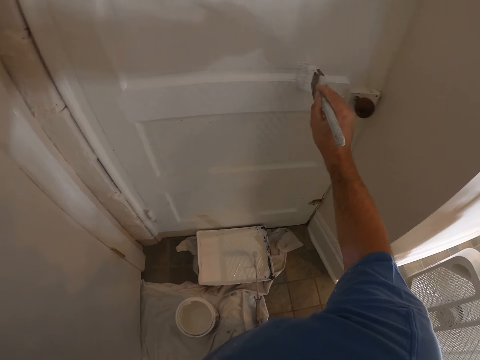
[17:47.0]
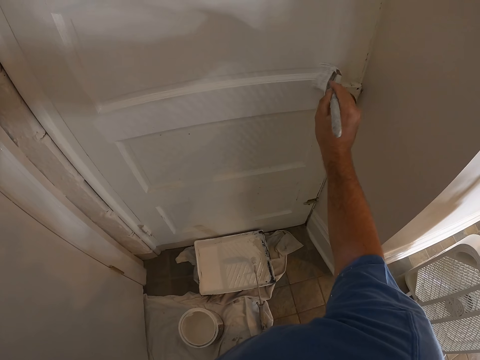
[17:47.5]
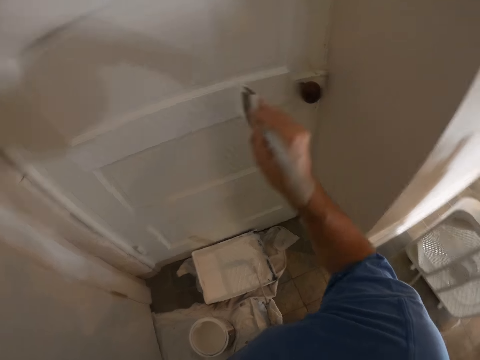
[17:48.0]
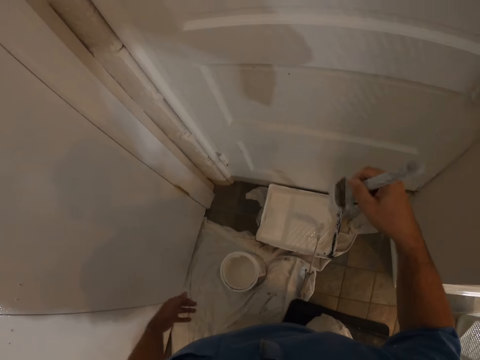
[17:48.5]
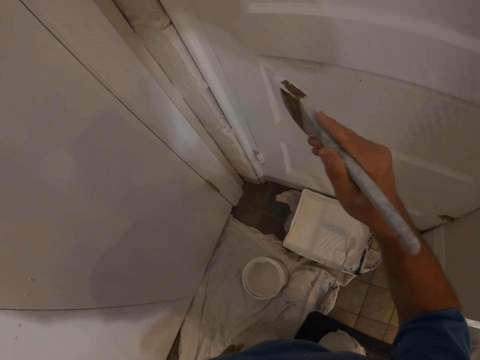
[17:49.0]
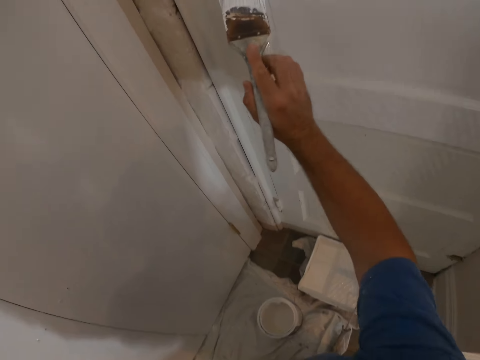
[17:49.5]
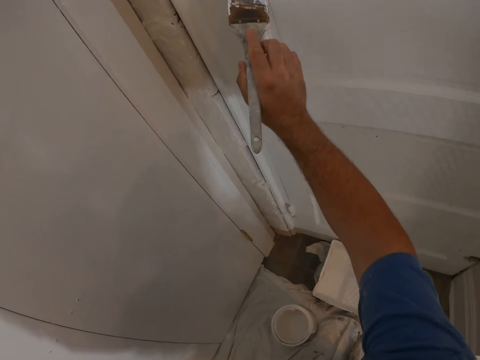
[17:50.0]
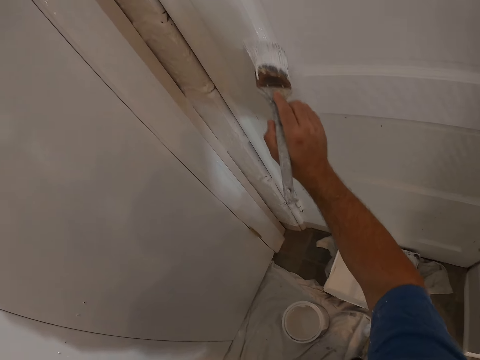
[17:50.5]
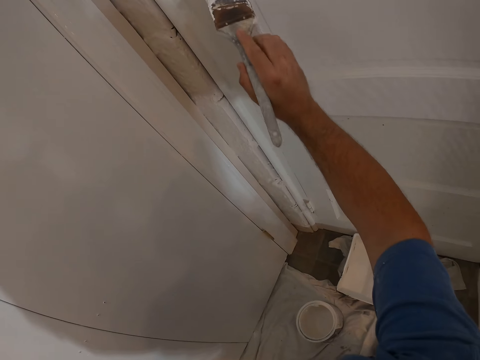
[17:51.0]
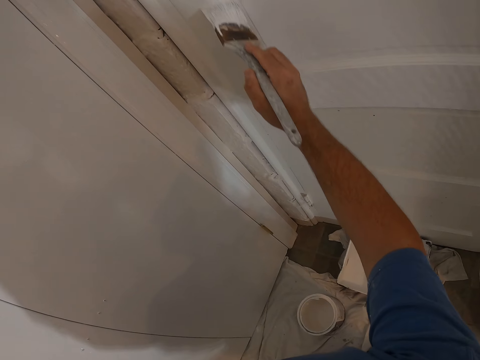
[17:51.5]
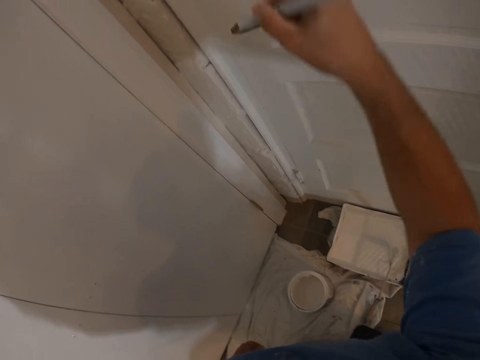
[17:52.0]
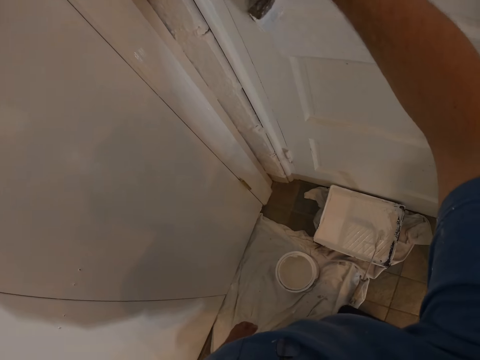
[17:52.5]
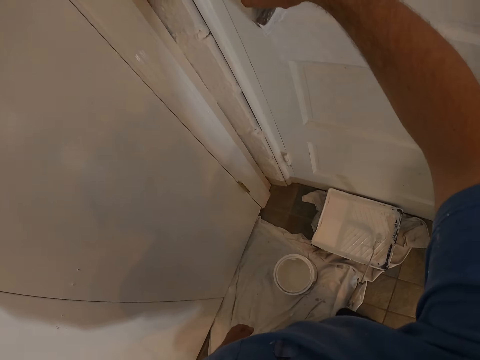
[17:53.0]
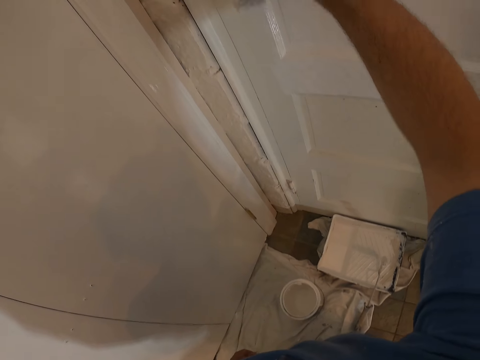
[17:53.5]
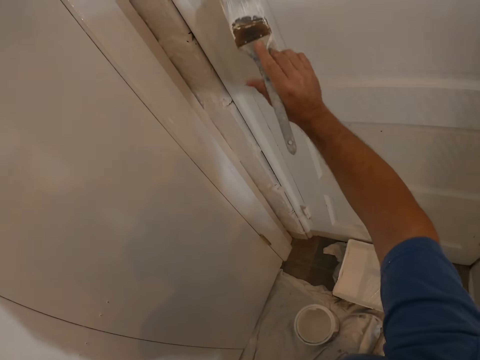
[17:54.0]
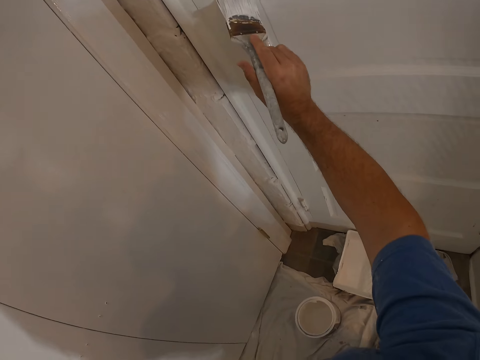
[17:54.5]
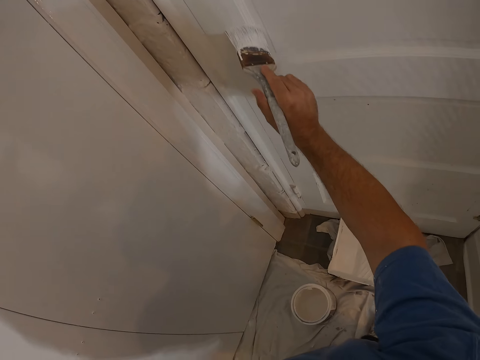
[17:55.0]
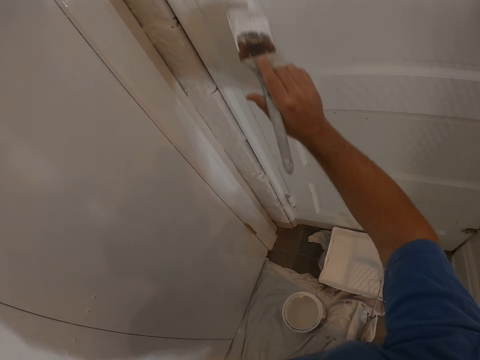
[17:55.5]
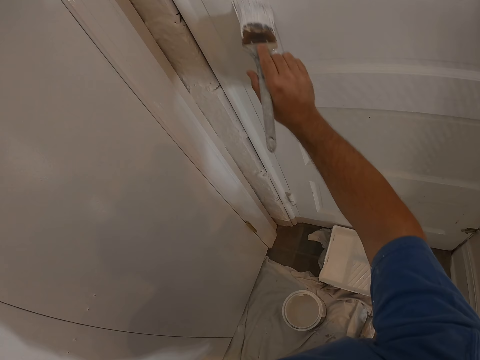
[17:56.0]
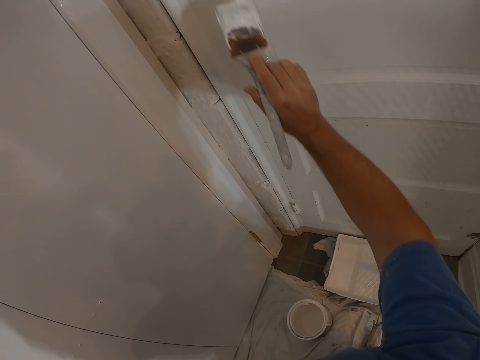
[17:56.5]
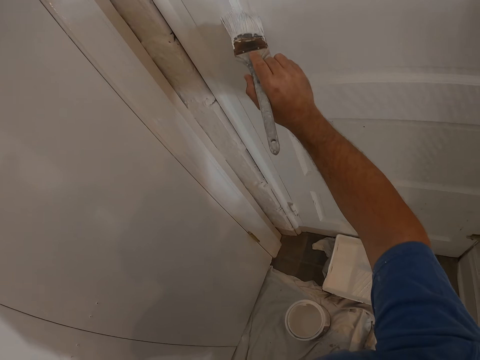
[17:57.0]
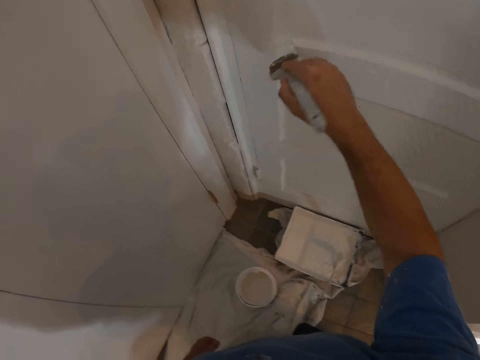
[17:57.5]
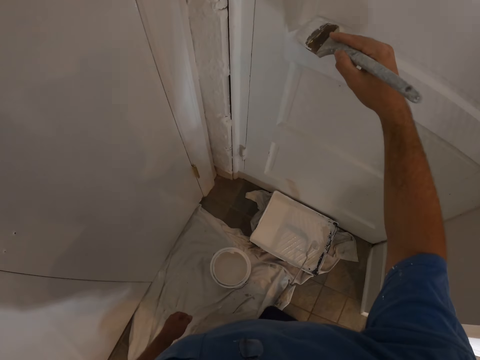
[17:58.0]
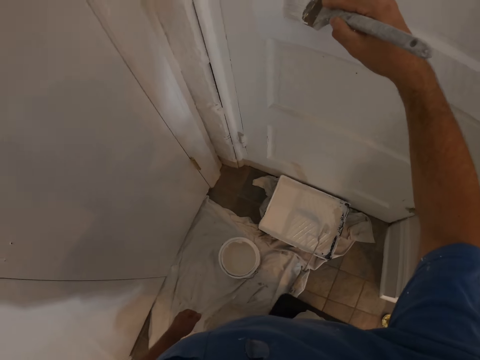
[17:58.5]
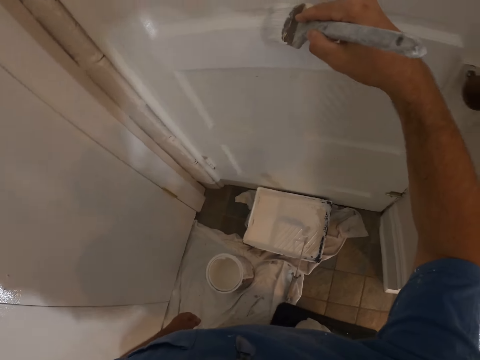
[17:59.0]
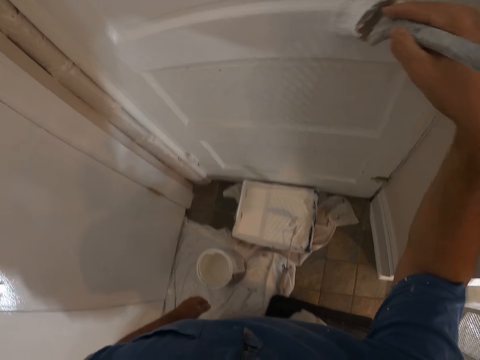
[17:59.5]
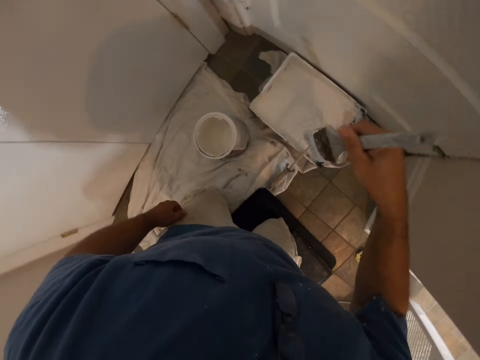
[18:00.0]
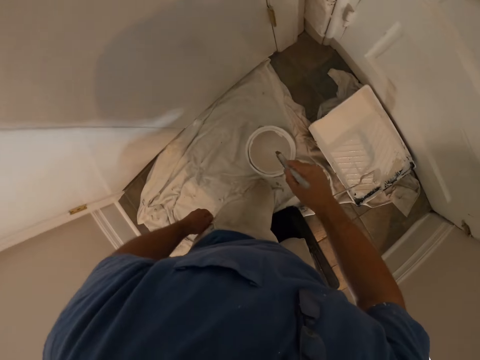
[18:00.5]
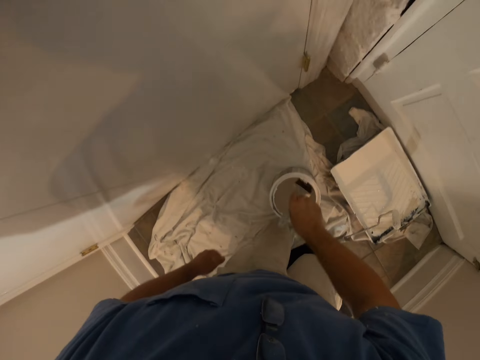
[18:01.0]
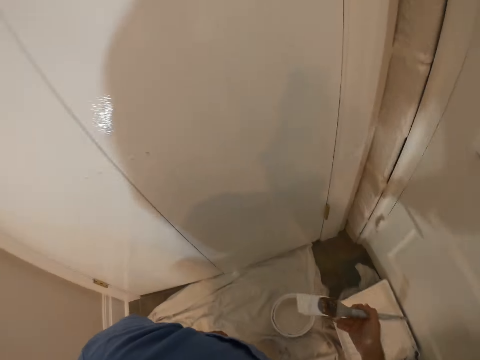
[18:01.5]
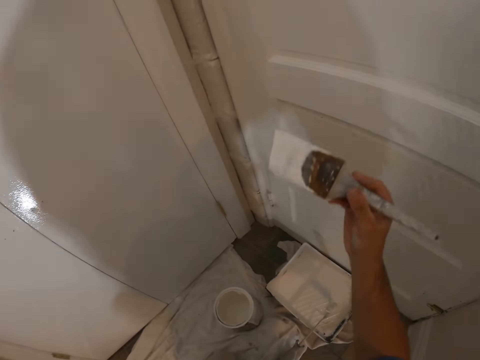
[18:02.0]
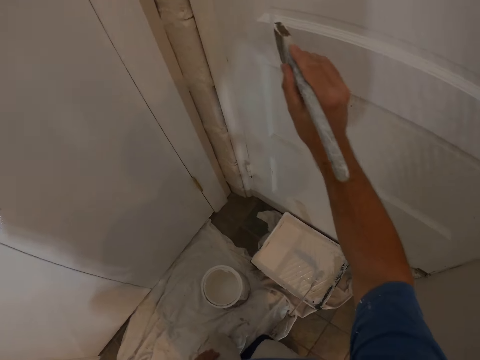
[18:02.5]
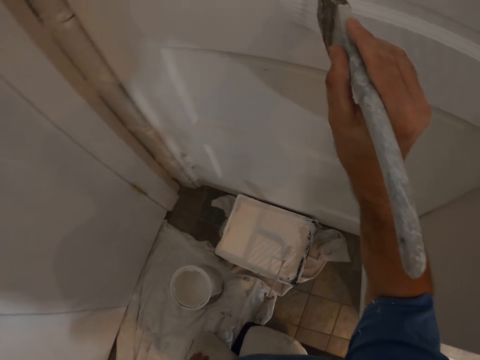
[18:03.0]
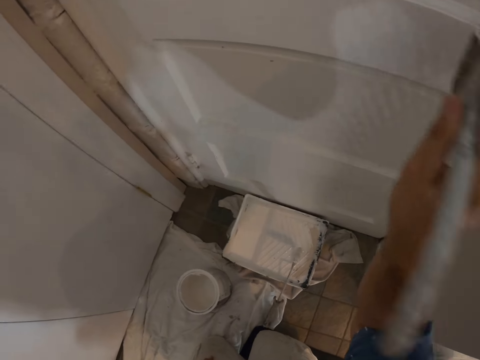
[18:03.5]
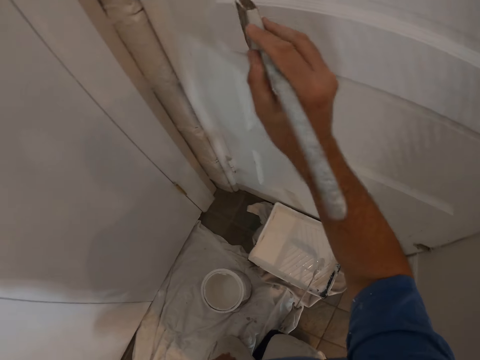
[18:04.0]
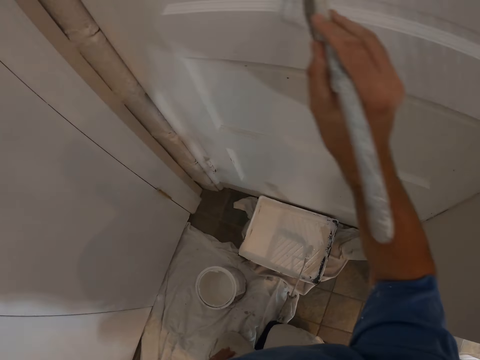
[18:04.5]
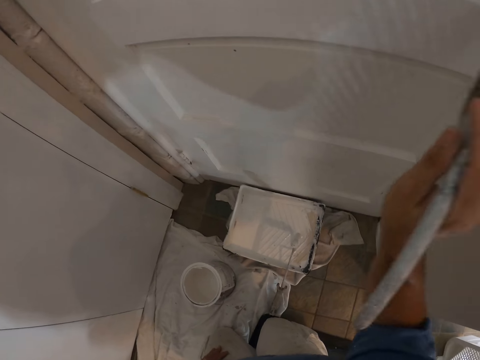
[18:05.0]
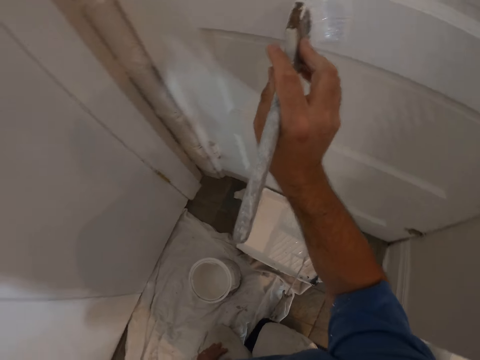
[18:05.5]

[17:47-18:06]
The camera wearer shakes the painting brush. They paint the door with the painting brush. They dip the painting brush in the painting can. They paint the door with the painting brush.

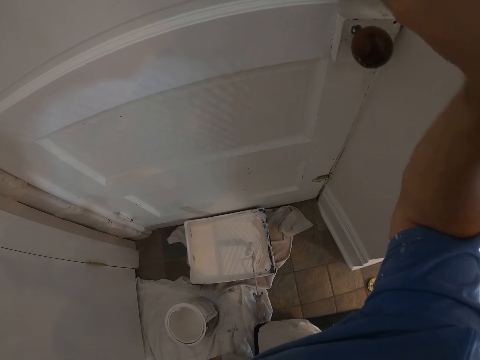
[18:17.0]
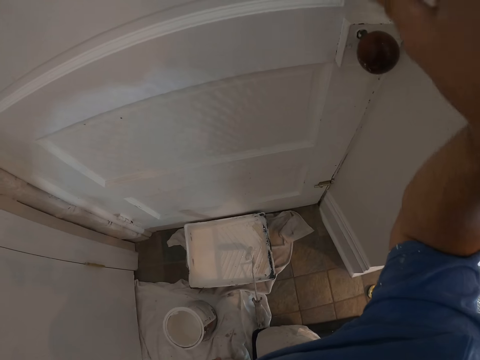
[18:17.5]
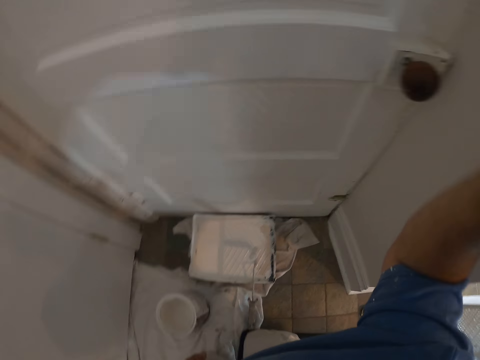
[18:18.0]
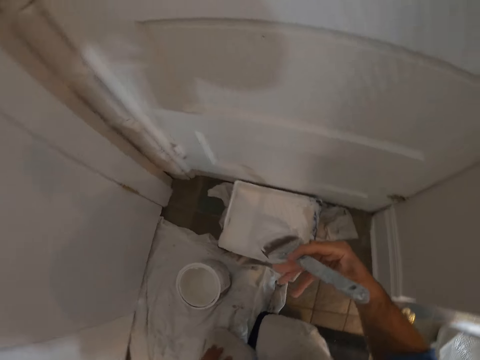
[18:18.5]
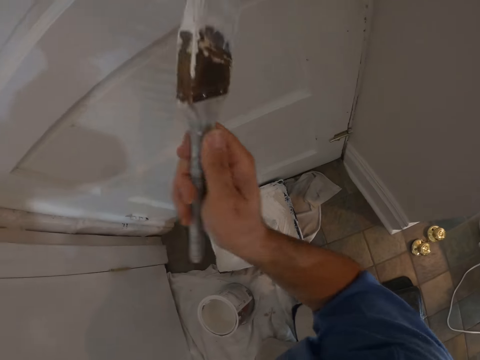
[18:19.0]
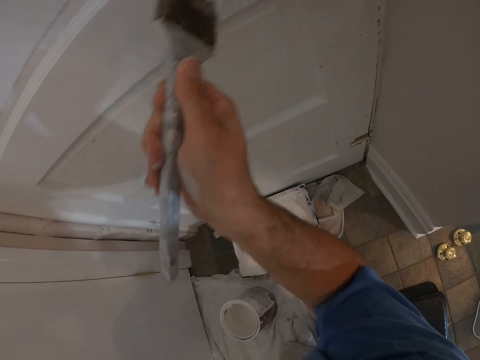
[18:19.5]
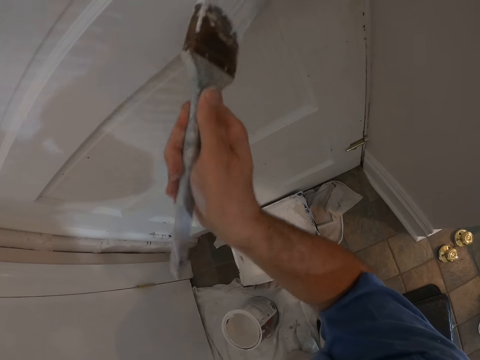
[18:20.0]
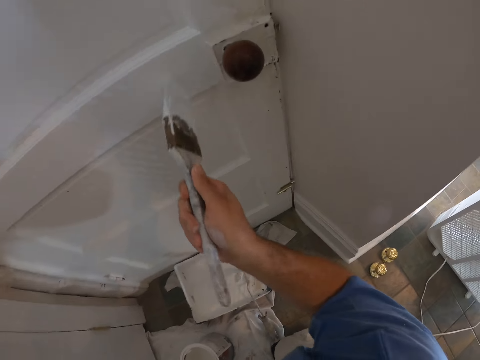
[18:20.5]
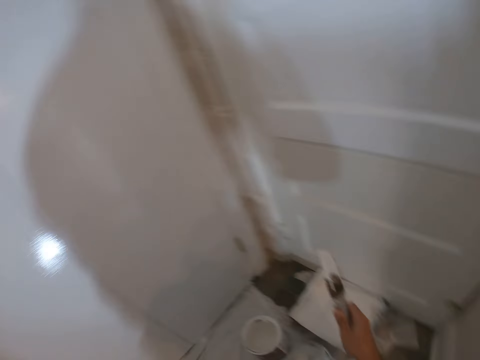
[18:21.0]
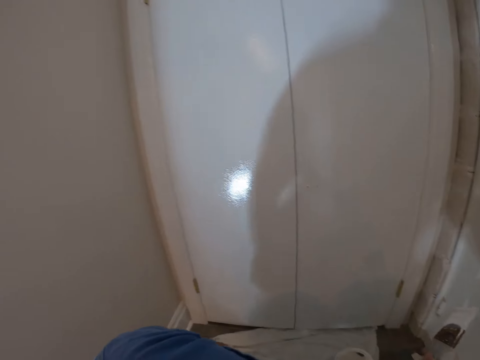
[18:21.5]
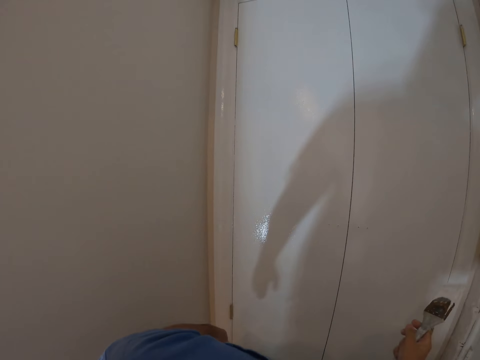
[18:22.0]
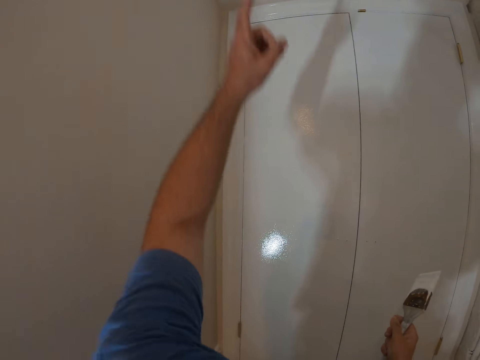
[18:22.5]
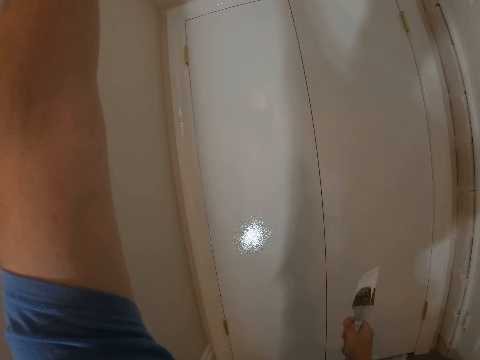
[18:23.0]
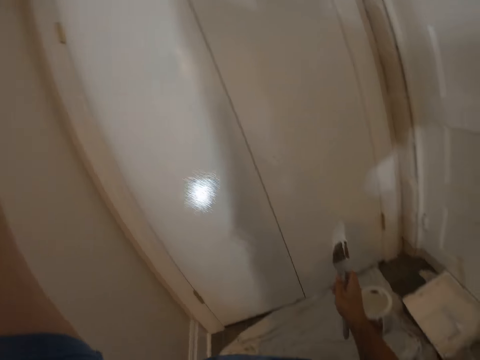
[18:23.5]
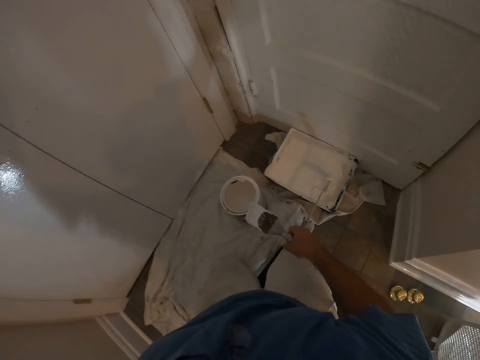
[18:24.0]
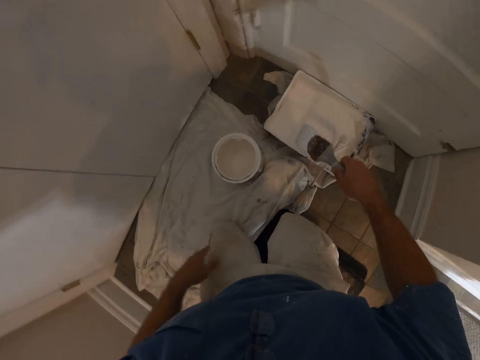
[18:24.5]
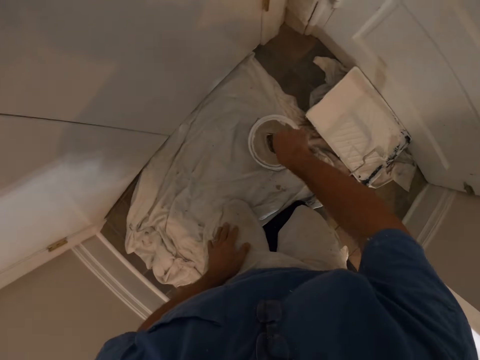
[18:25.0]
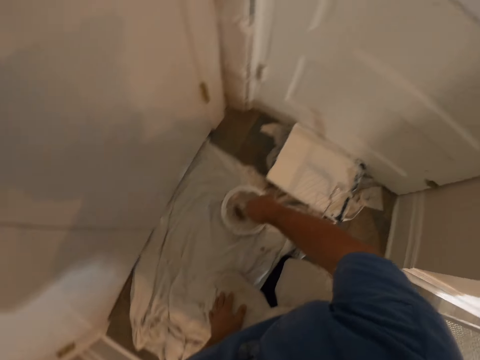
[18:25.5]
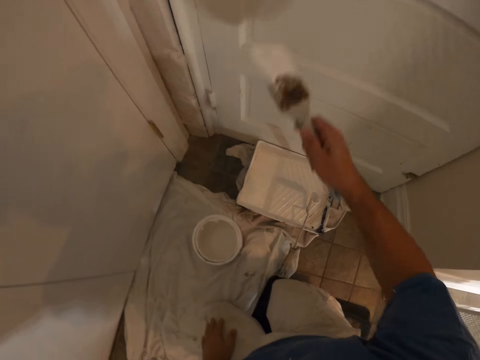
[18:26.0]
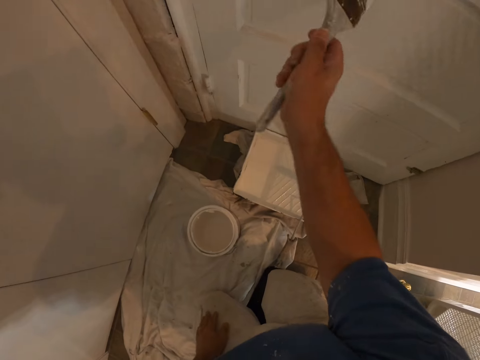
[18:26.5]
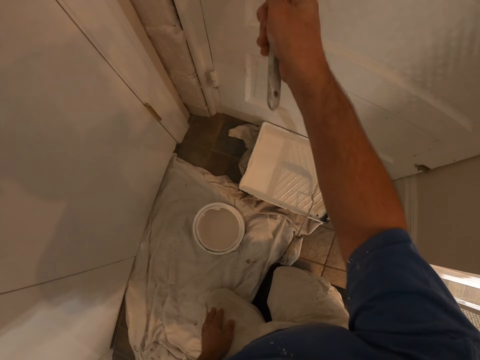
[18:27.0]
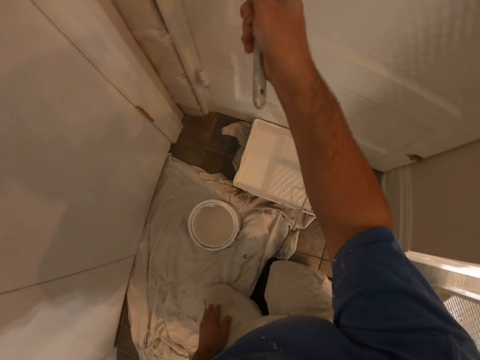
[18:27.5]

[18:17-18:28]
The camera wearer turns the paint brush. They paint. They raise their hand. They dip the paint brush in the paint can. They remove the paint brush from the paint can. They paint the door with the paint brush.
